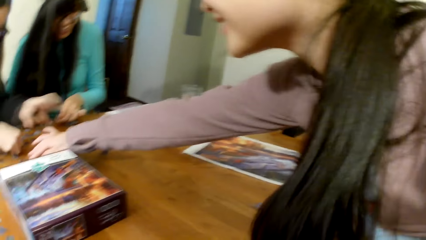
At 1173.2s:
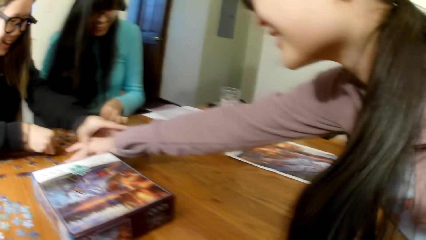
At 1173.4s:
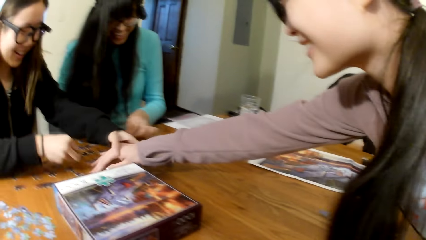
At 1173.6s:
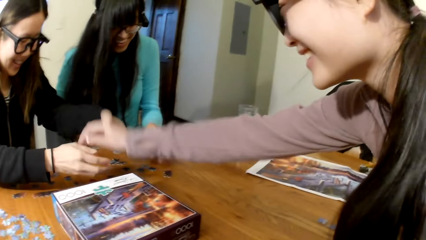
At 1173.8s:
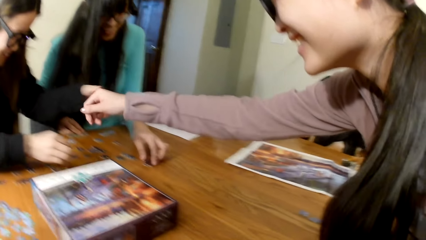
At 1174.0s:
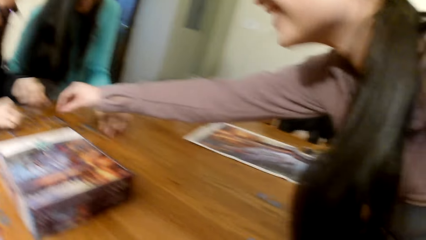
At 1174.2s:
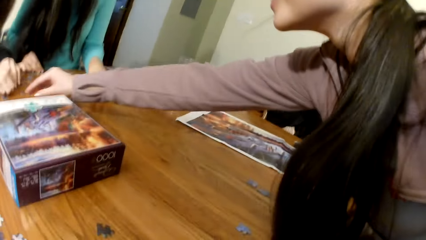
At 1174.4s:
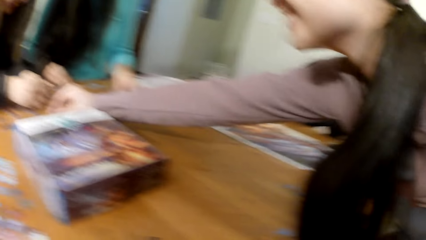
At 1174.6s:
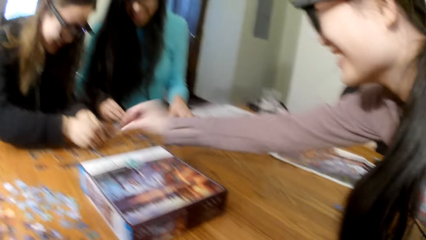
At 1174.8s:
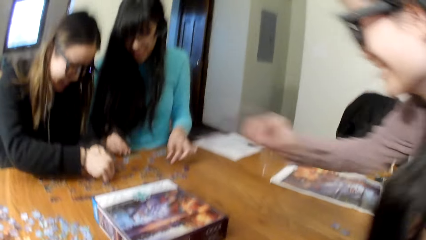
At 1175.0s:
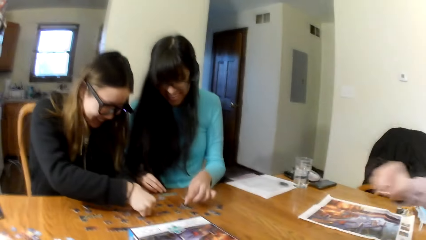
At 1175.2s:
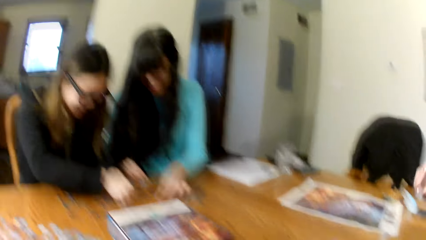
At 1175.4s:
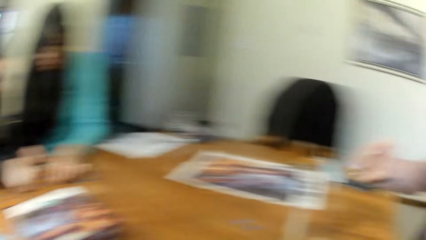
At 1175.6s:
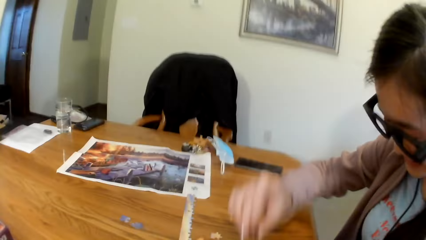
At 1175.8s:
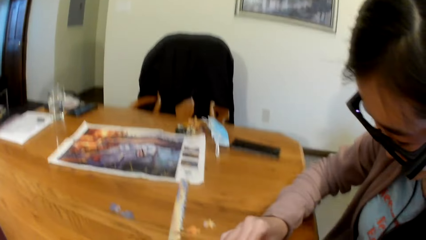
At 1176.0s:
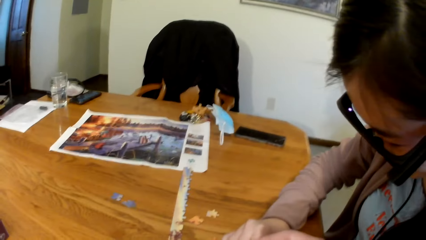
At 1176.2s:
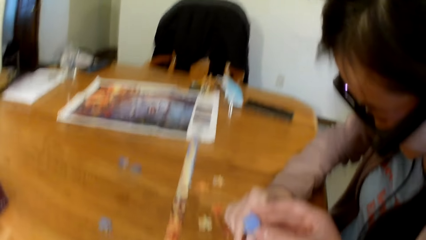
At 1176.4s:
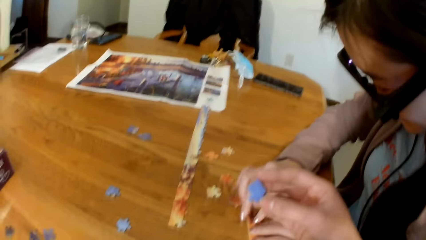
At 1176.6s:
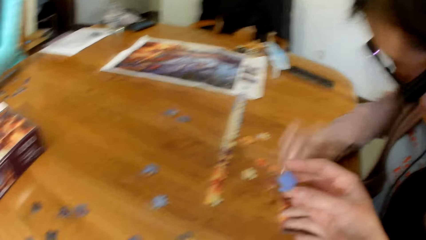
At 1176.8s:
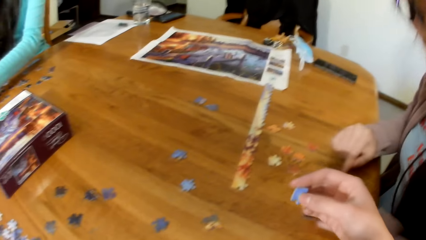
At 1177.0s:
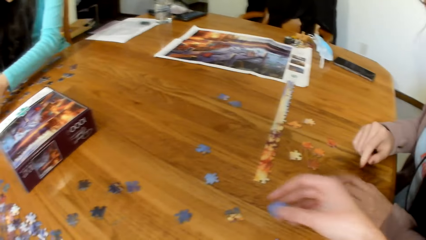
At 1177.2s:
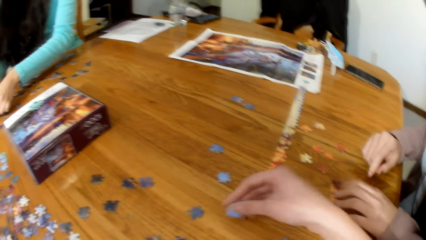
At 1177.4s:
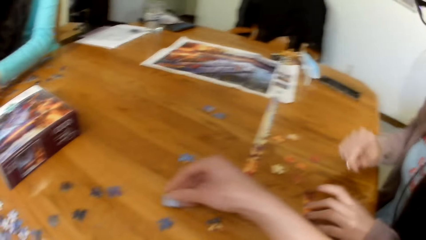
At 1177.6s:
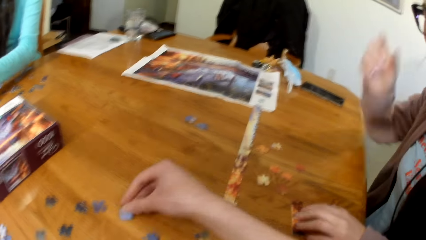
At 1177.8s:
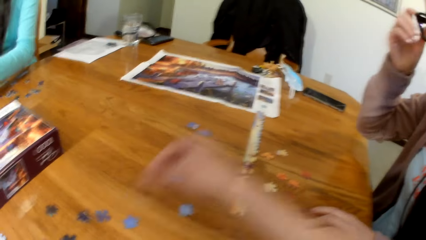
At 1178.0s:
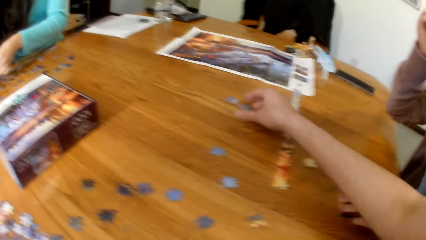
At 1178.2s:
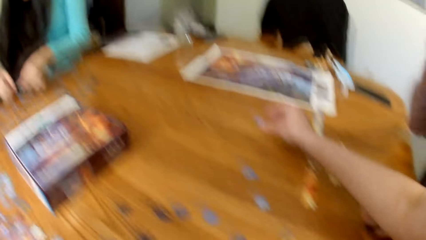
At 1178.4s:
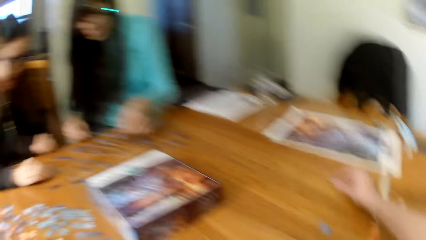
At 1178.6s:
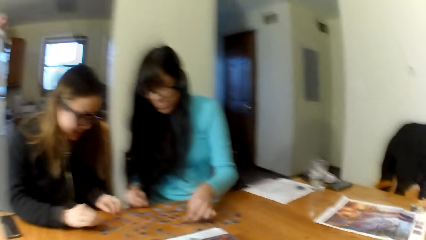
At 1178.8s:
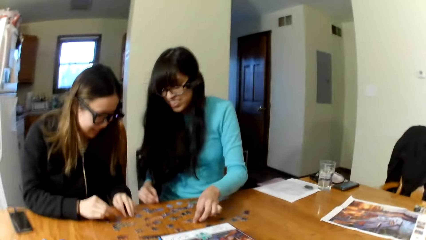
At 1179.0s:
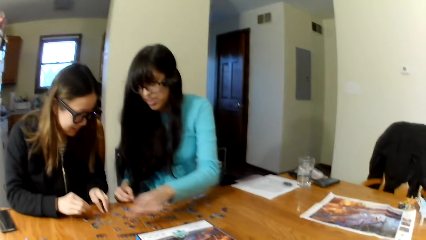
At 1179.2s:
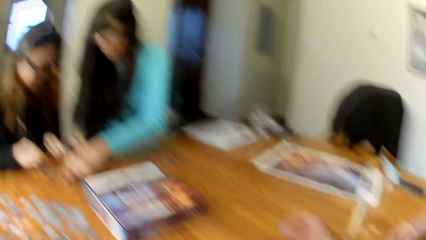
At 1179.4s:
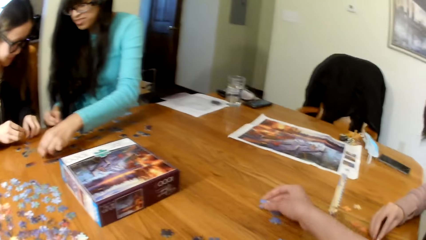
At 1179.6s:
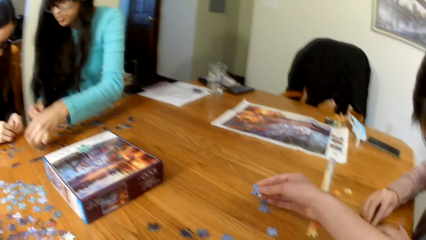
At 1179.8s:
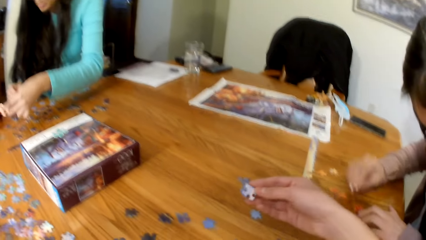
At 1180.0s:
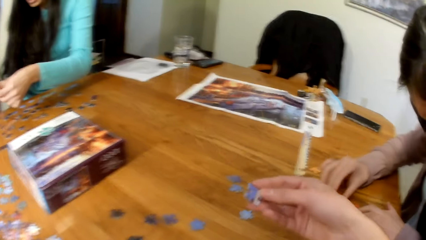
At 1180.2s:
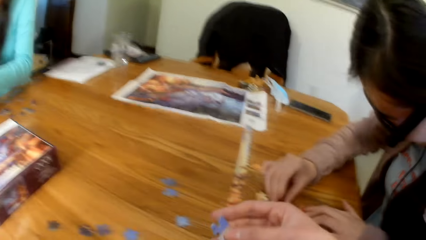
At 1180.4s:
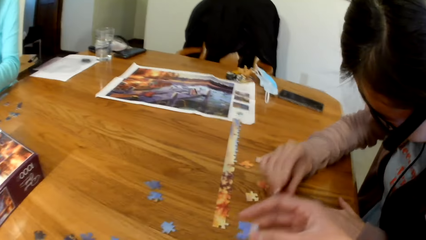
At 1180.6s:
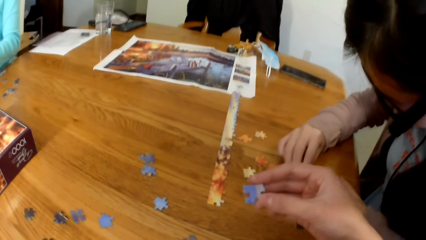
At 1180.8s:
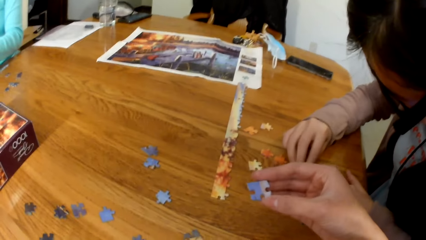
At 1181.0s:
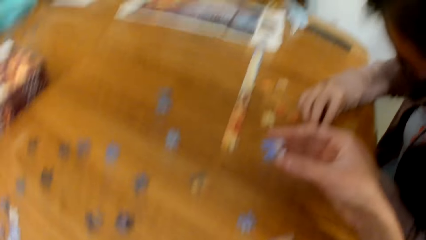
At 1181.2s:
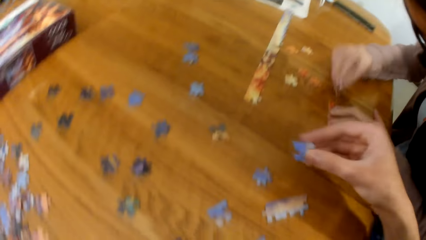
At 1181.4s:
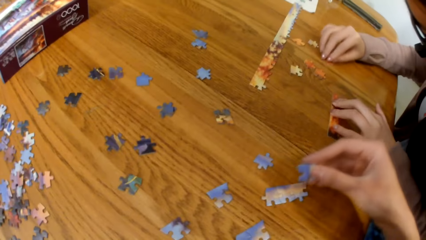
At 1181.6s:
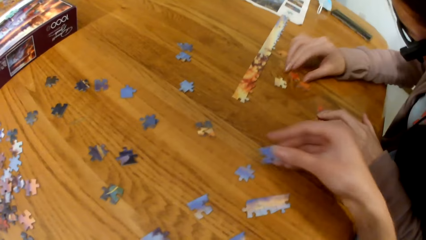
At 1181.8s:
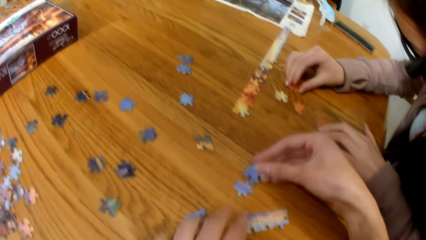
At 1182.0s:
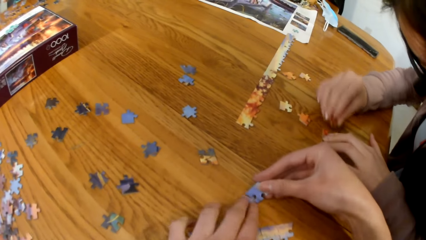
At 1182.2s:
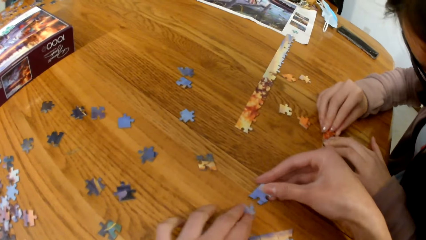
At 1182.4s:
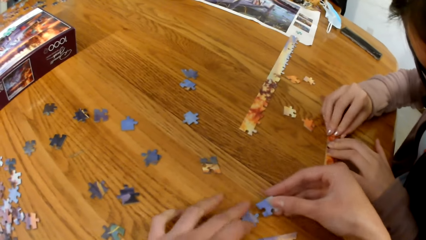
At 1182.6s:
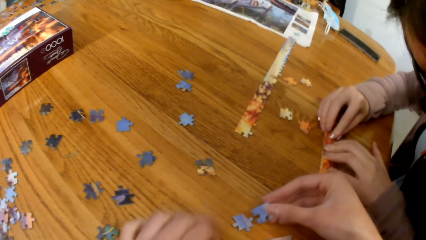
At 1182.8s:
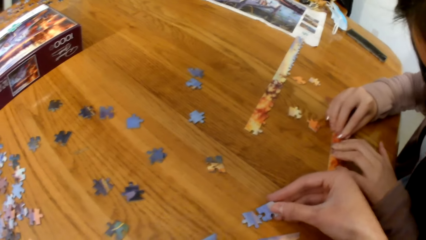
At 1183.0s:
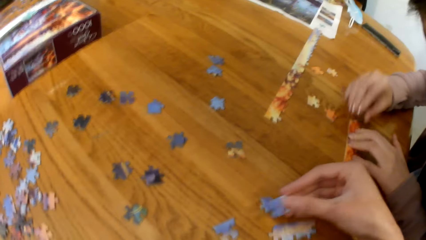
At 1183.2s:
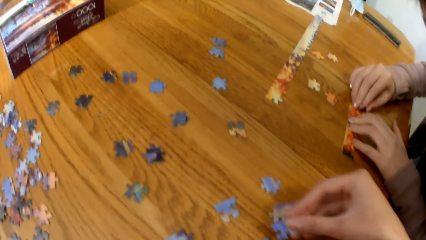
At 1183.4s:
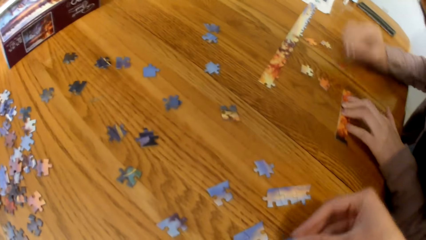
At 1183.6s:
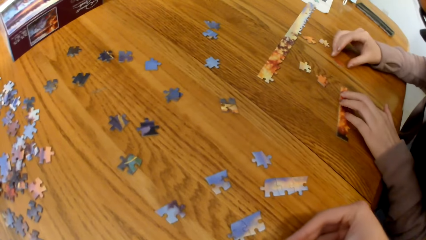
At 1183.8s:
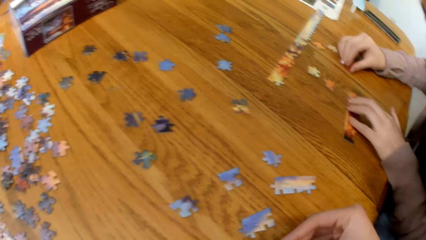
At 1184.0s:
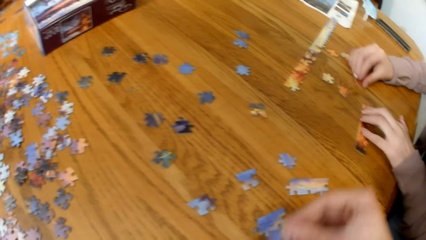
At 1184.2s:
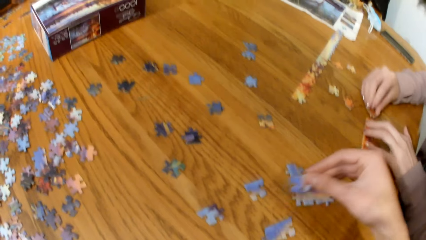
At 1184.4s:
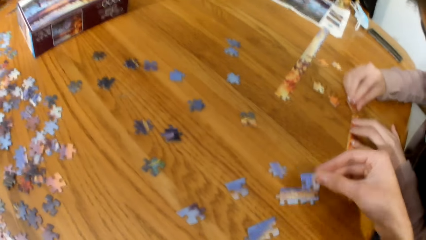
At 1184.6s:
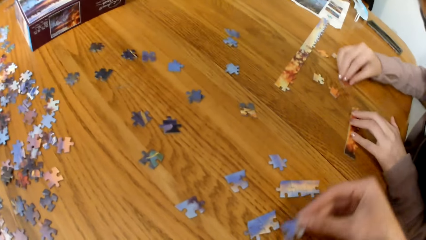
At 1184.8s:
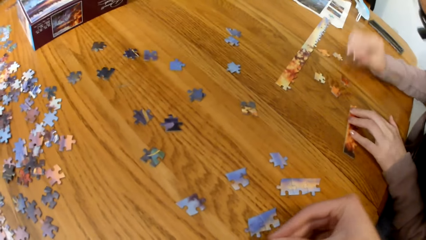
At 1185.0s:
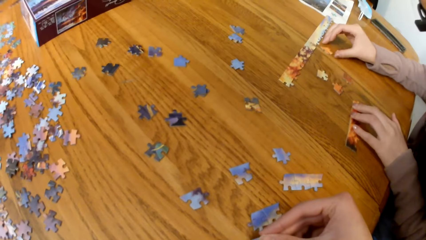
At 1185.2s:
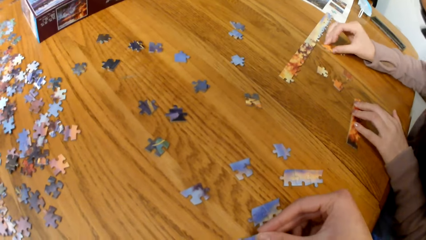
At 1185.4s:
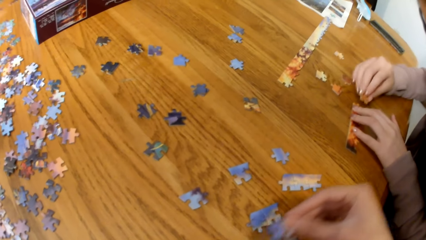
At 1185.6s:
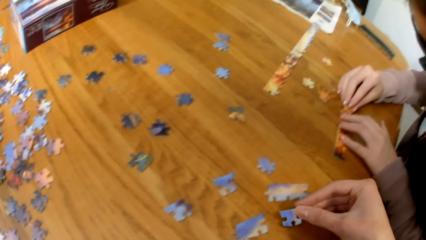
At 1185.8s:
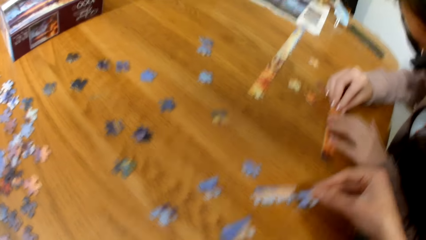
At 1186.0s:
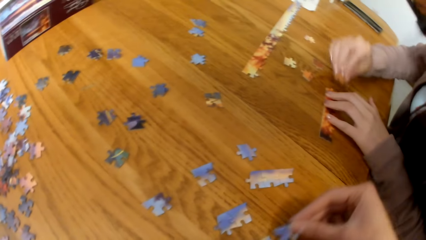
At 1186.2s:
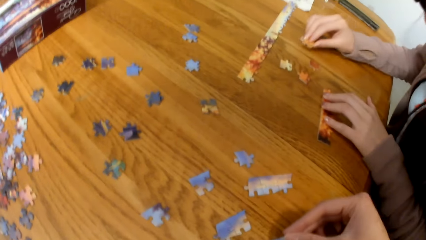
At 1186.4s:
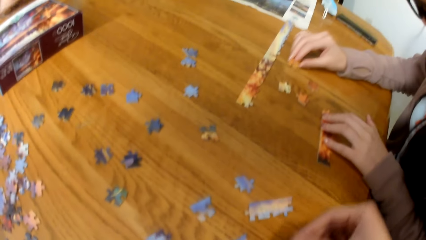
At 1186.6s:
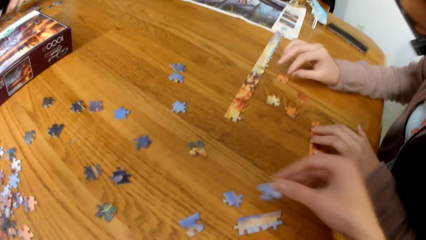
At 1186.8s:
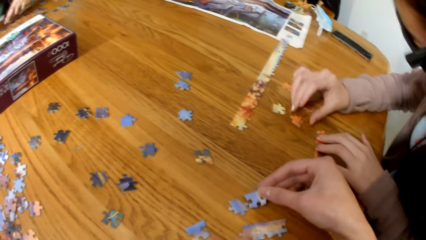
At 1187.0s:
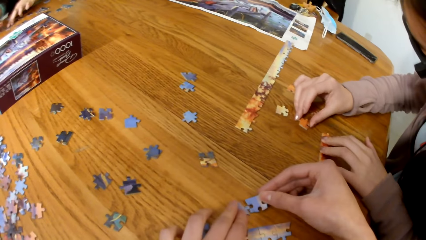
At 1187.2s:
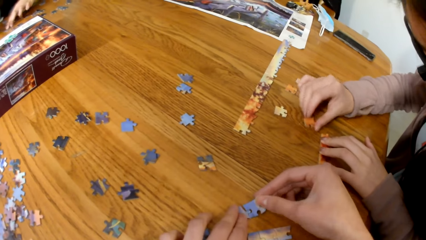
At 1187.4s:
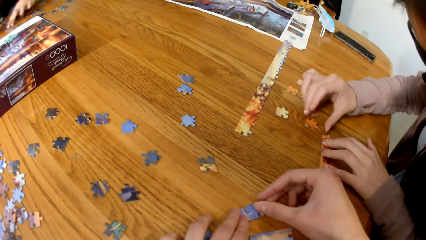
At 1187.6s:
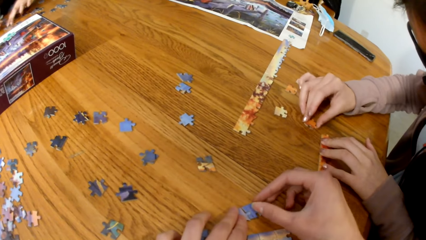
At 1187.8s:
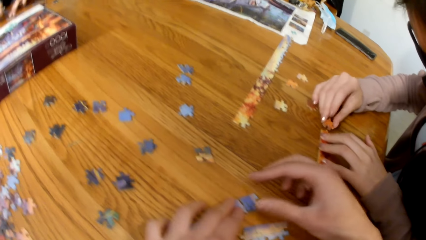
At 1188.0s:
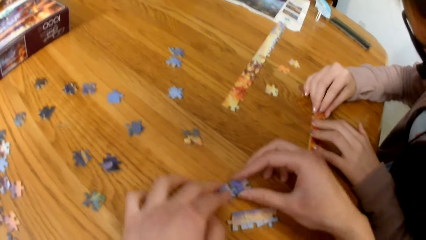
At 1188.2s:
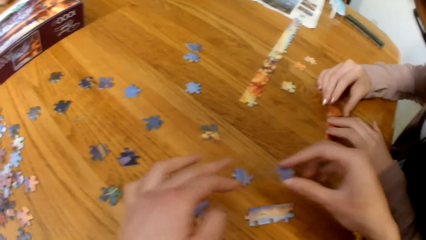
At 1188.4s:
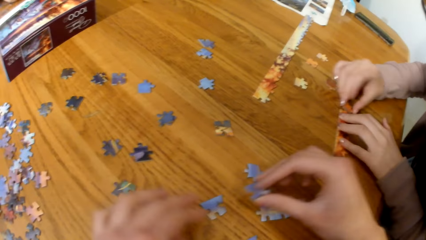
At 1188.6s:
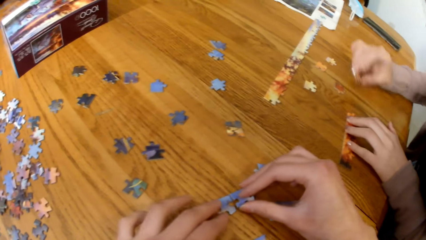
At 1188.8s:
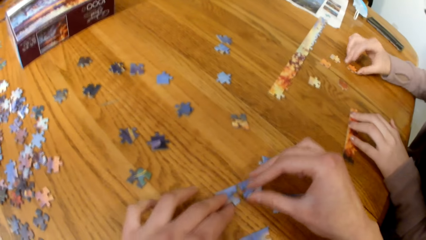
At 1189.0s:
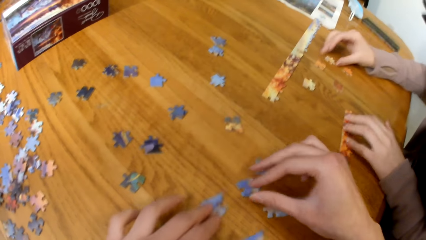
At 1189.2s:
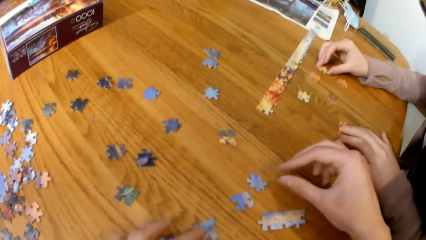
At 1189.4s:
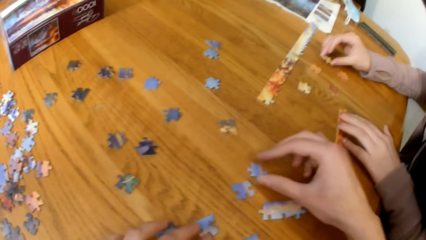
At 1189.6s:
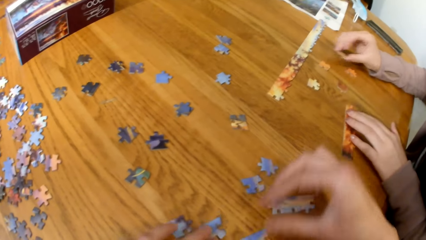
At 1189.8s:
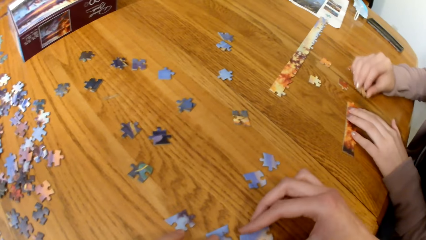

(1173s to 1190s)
A lady picks a puzzle card from another lady. A woman puts the puzzle together. The camera wearer gathers the puzzle cards and makes a puzzle. The first lady gathers the puzzle cards.
